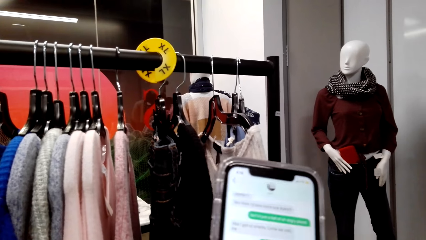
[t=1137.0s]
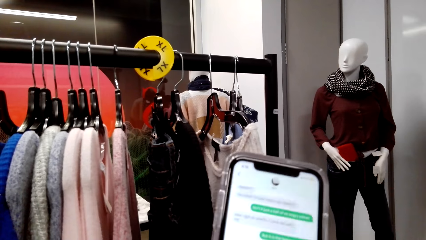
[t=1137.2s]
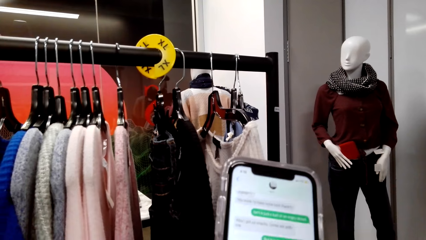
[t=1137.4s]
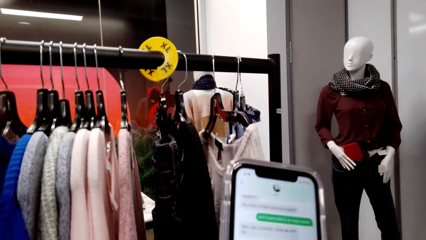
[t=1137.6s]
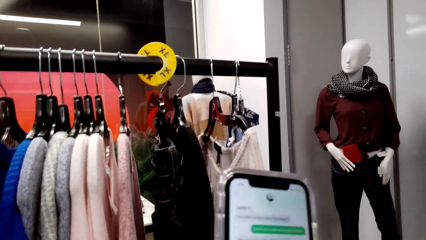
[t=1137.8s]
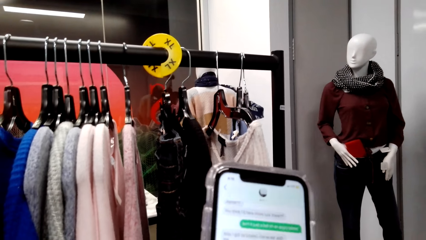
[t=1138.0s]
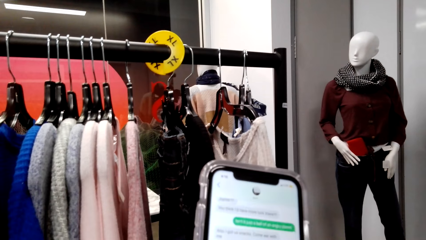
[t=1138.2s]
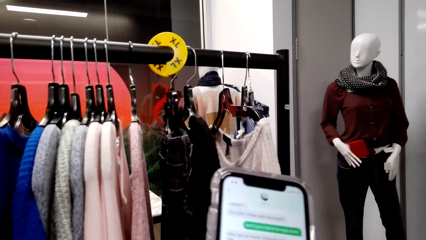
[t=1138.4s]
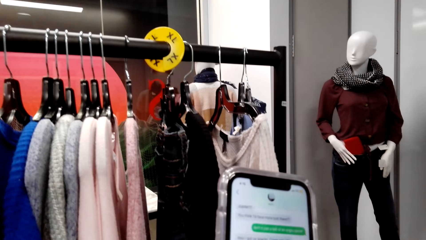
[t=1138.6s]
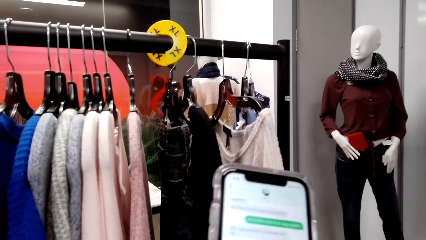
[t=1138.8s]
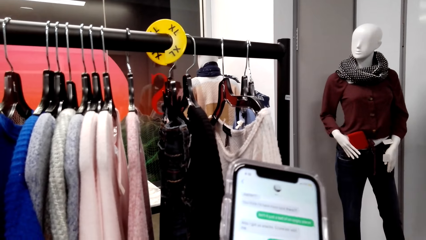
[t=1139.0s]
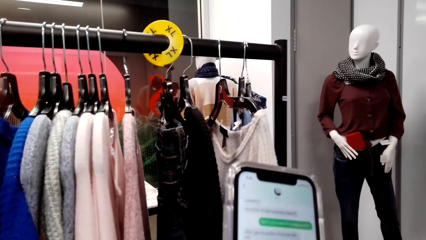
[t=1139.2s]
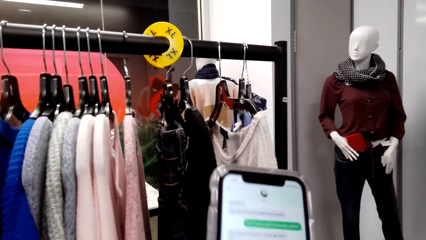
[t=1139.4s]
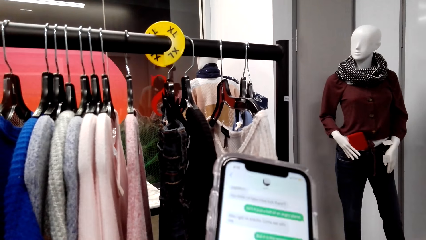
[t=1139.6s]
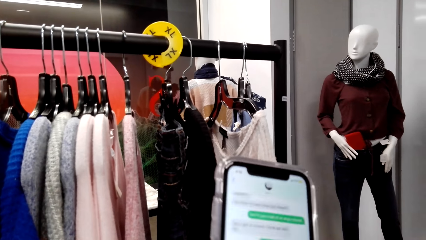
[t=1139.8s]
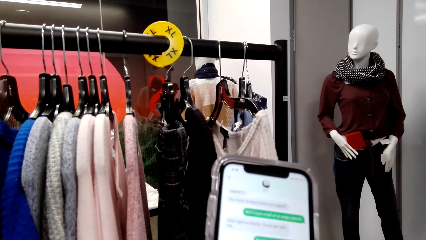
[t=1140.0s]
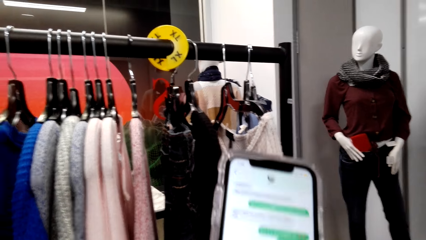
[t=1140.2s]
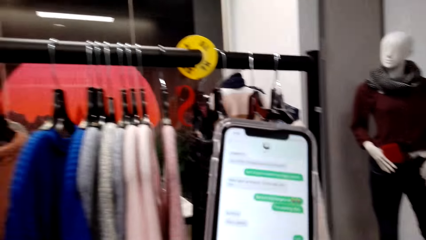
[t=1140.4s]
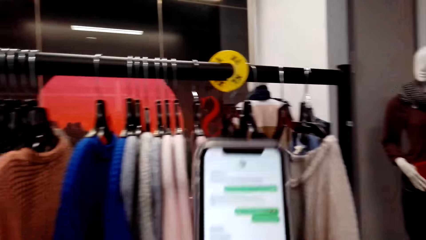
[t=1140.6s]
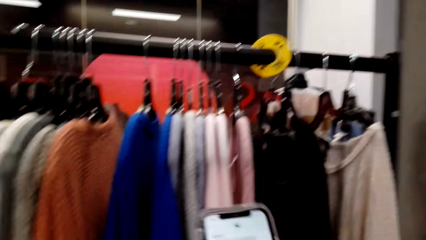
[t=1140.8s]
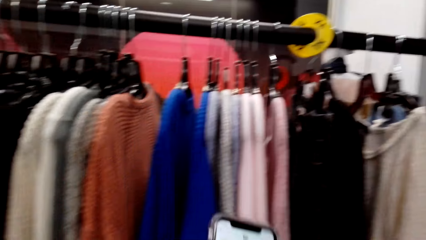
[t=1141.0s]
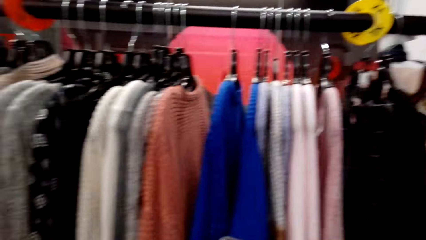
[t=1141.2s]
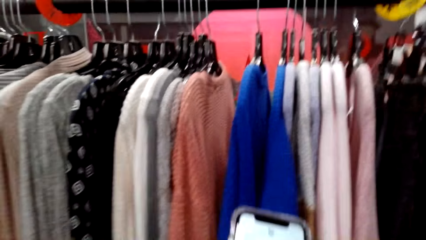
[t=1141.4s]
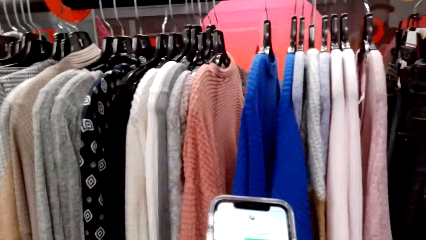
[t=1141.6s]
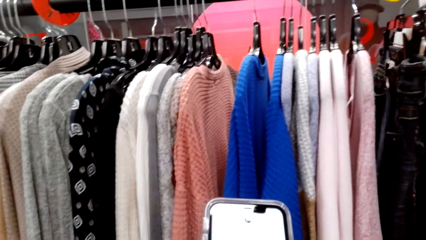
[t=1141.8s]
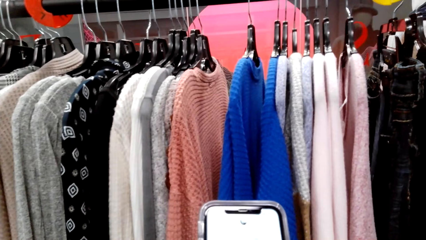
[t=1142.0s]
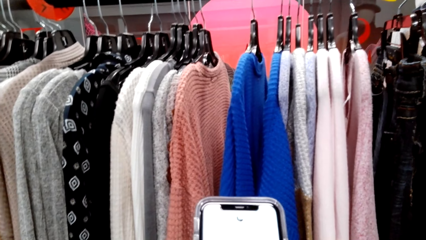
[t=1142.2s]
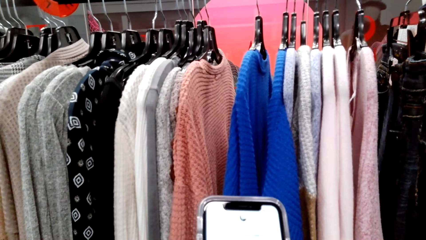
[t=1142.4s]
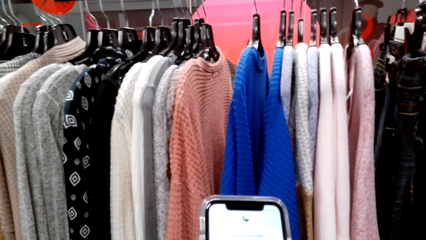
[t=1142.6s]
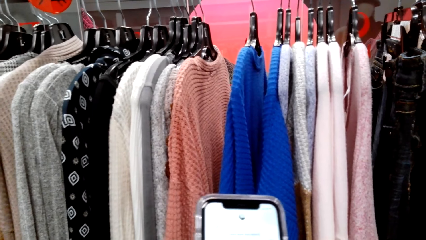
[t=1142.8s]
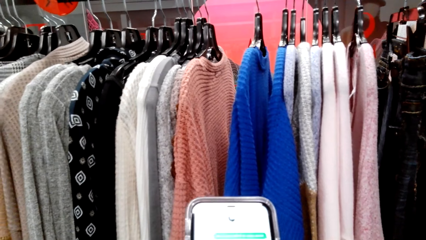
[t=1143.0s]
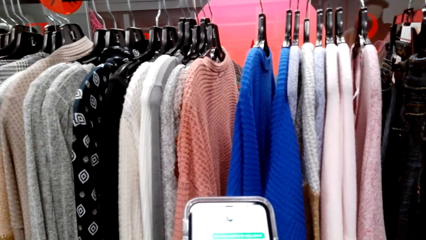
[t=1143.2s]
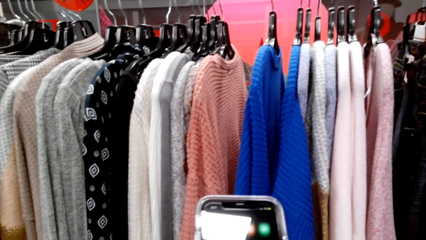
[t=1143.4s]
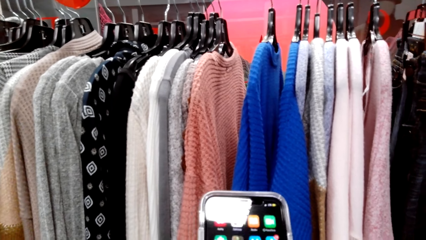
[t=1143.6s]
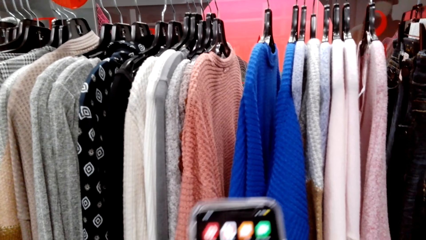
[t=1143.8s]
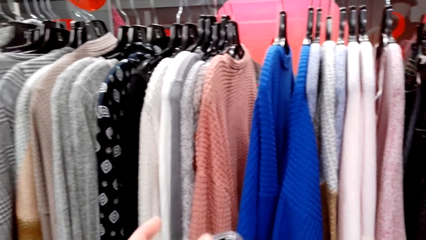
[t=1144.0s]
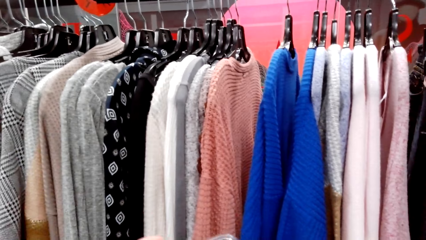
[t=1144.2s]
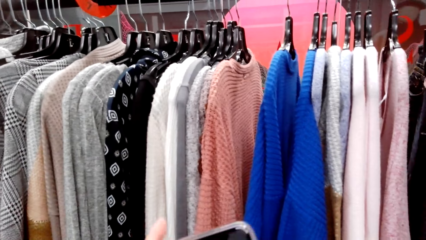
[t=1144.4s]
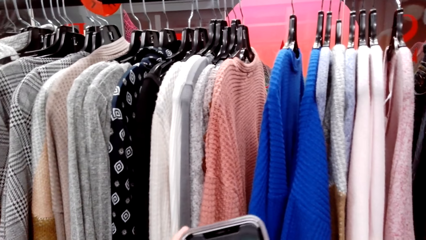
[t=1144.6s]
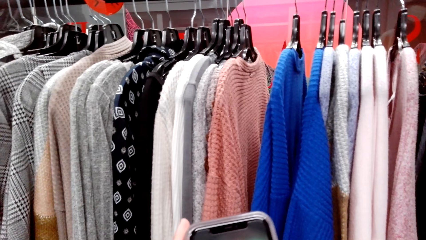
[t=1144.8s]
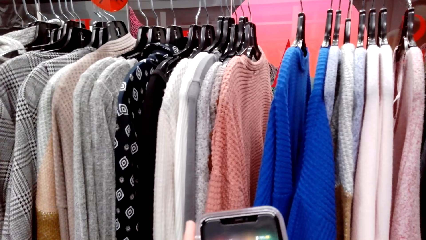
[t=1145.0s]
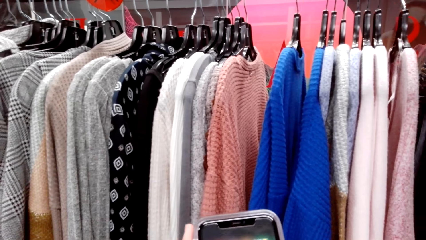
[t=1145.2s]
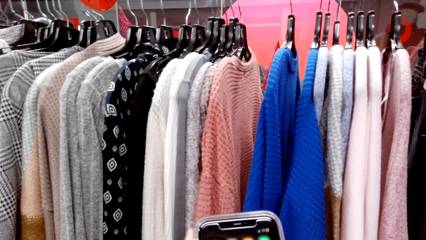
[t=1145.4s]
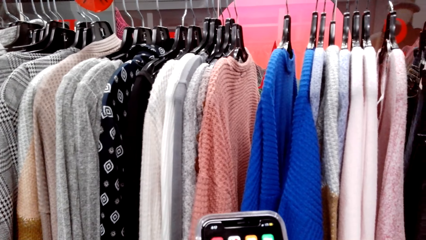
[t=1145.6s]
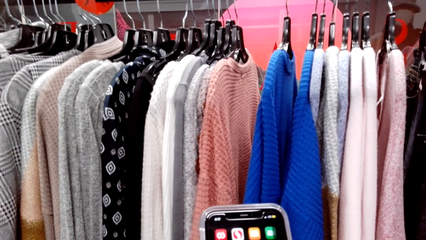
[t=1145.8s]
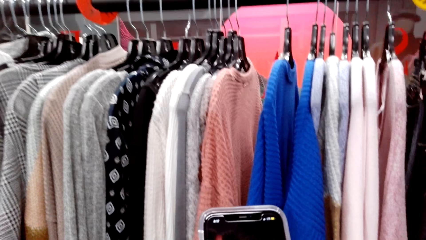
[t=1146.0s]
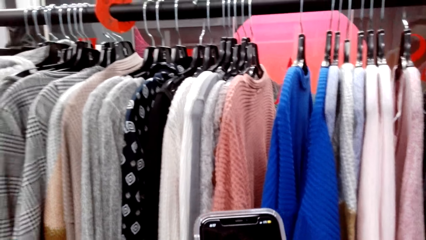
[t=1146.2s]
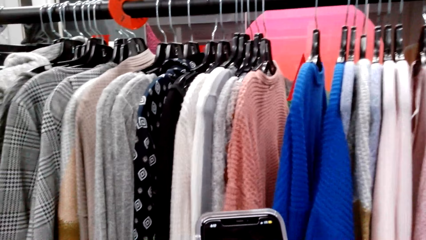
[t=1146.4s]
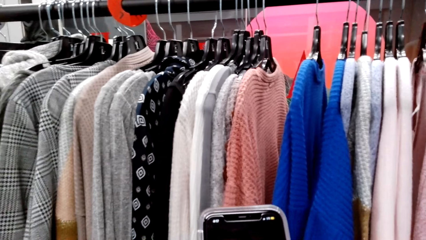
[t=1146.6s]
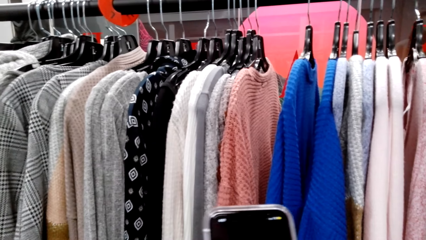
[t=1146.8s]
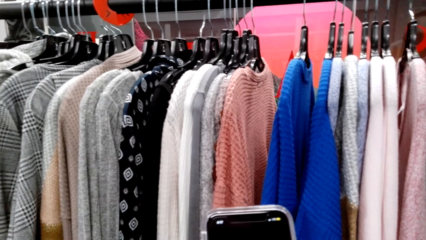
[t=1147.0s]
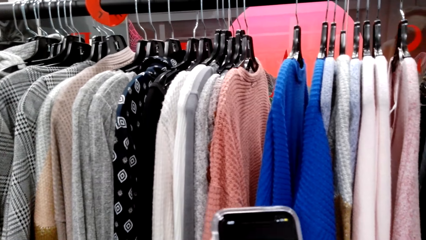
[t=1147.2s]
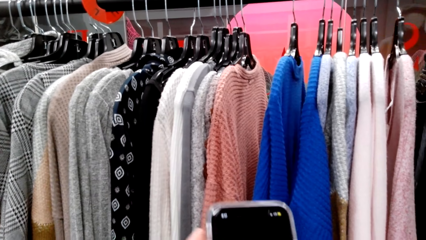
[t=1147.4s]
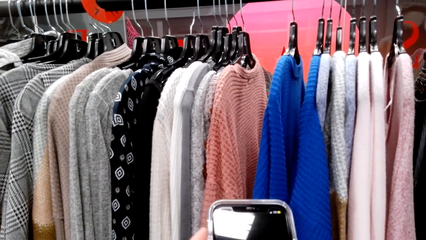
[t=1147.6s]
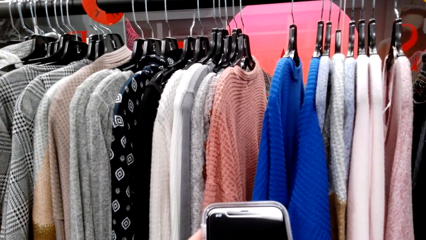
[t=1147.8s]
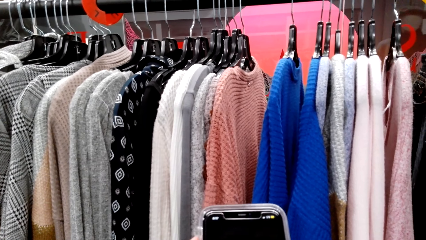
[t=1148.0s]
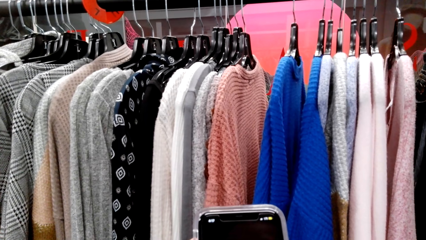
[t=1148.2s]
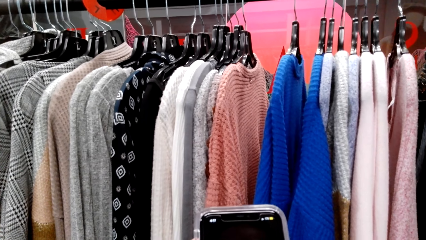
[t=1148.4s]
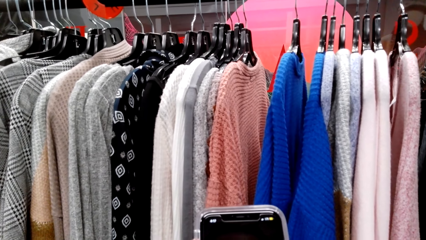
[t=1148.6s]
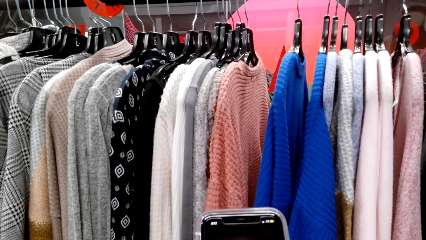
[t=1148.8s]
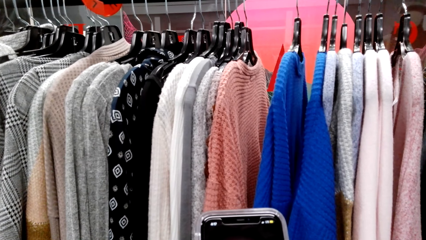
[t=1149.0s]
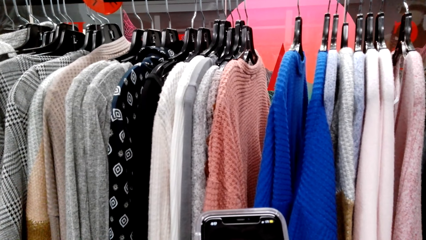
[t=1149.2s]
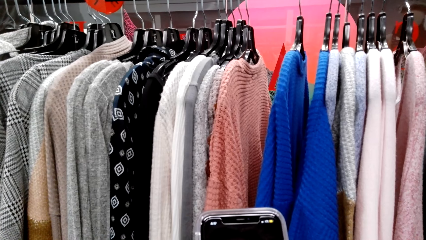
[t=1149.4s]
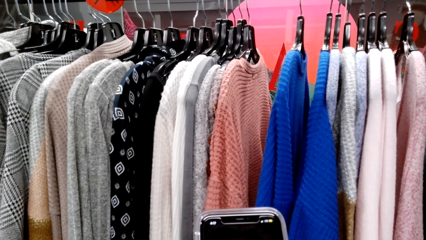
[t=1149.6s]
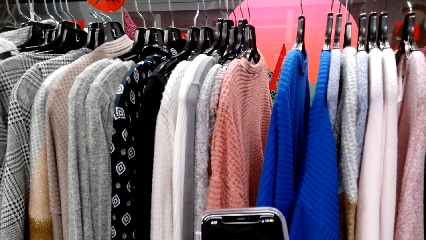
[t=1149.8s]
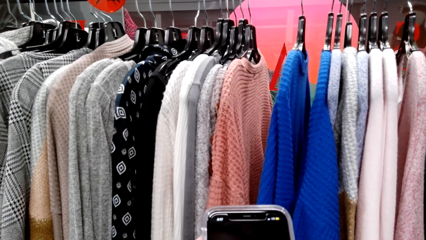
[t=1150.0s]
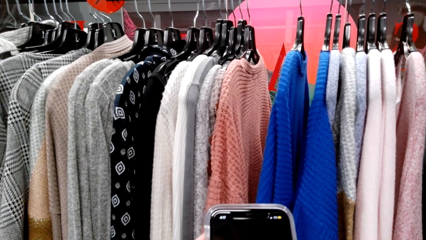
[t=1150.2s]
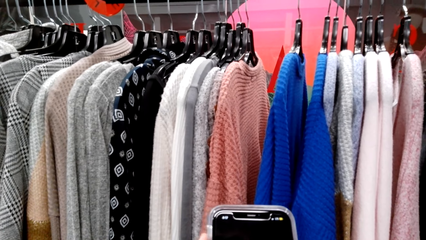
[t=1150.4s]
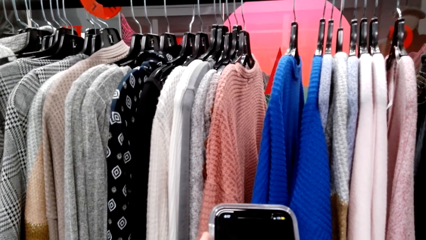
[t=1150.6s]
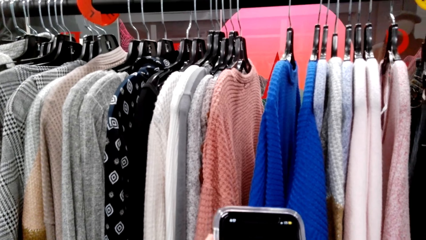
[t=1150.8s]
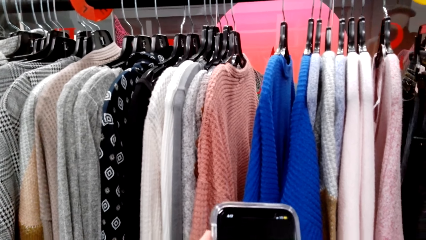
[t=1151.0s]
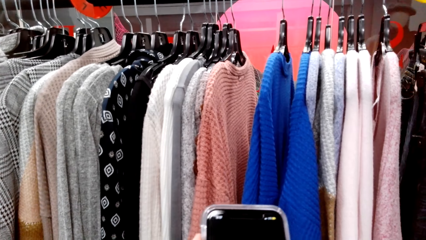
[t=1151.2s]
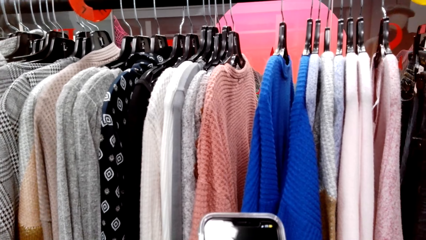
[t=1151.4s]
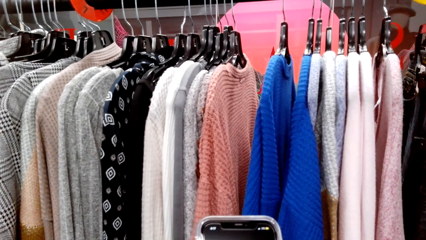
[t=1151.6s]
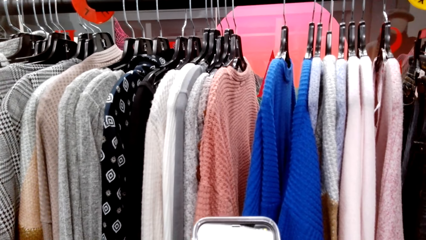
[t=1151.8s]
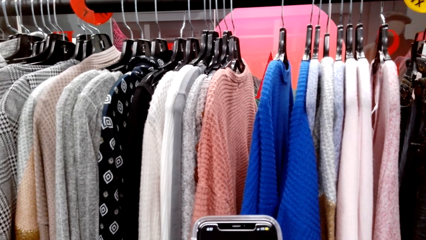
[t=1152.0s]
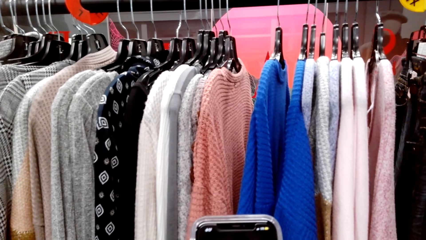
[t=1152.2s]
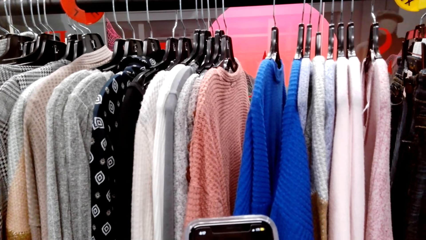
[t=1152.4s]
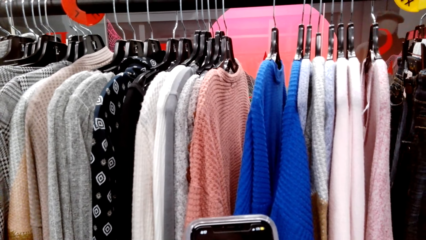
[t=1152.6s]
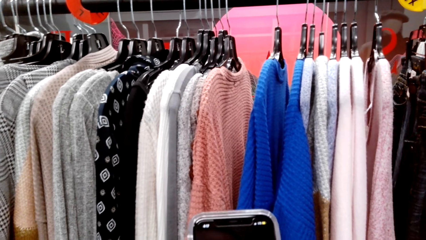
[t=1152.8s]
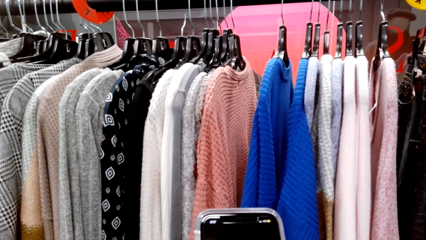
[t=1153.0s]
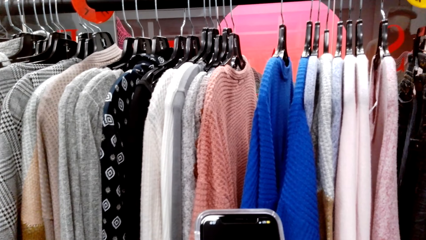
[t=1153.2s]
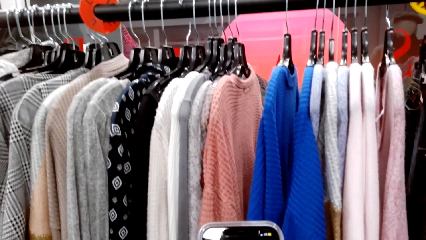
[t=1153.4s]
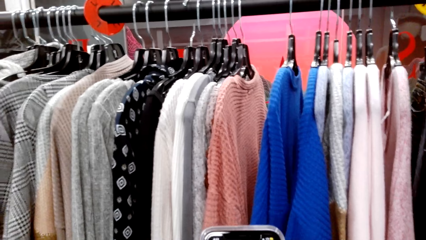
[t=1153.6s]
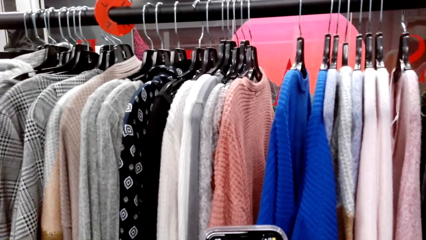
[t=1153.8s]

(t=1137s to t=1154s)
The camera wearer looks around a supermarket. She operates a mobile phone with her hands. She looks around the supermarket. She operates the mobile phone with her hands.
